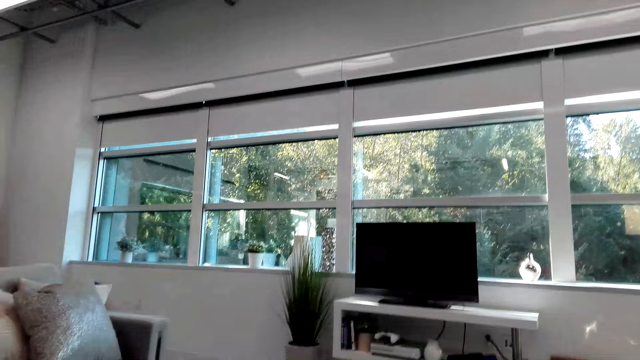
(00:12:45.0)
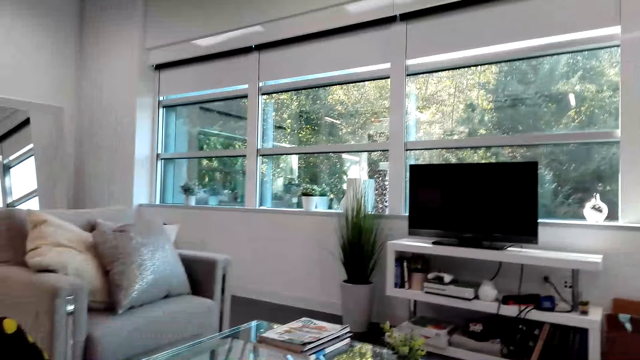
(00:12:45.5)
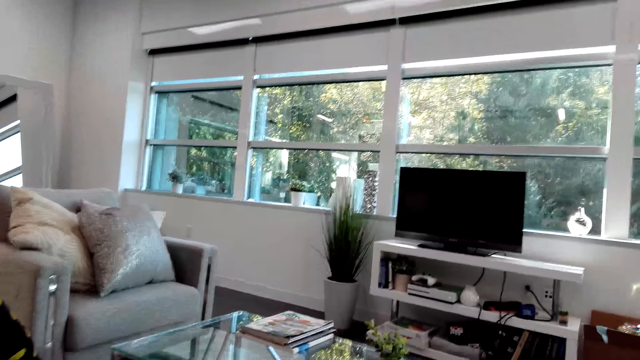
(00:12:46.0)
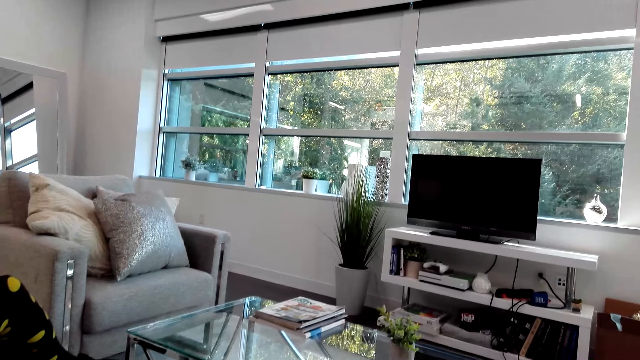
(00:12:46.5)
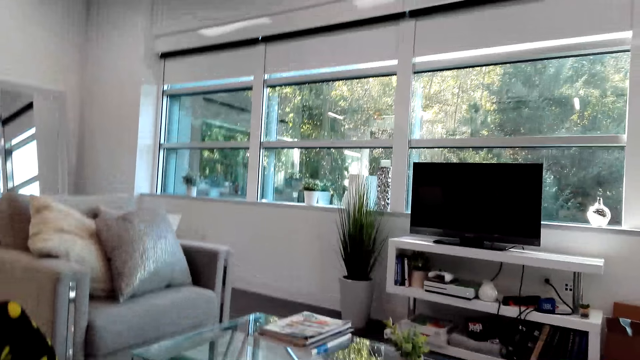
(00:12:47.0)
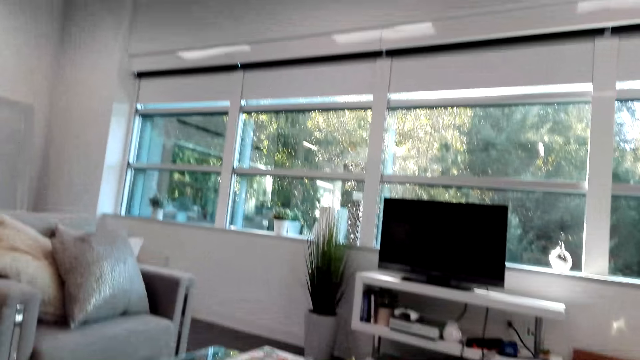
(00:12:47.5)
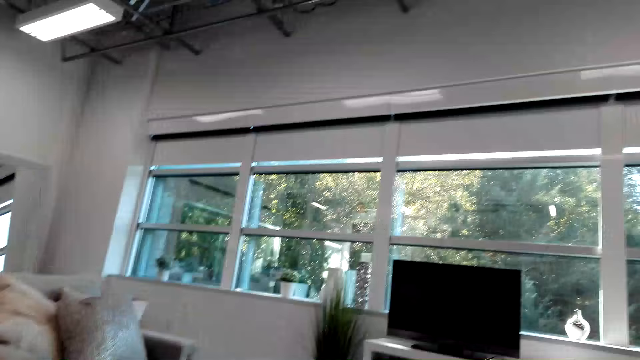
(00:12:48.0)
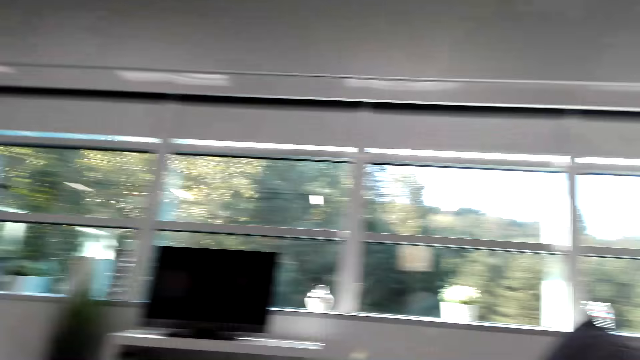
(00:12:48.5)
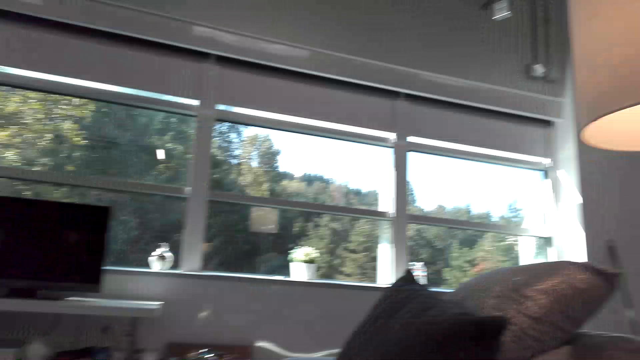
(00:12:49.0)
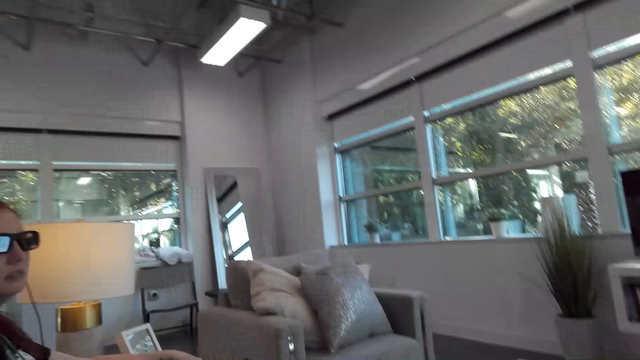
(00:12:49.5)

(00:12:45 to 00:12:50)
The camera wearer looks aside.

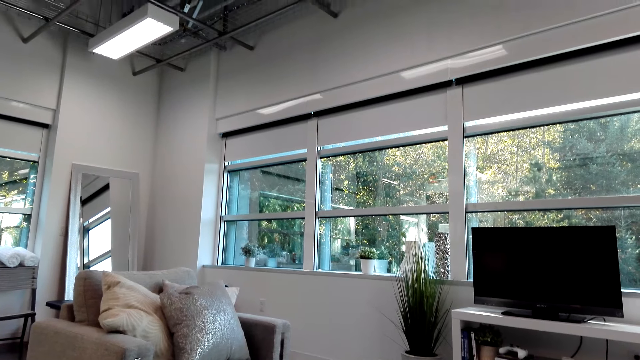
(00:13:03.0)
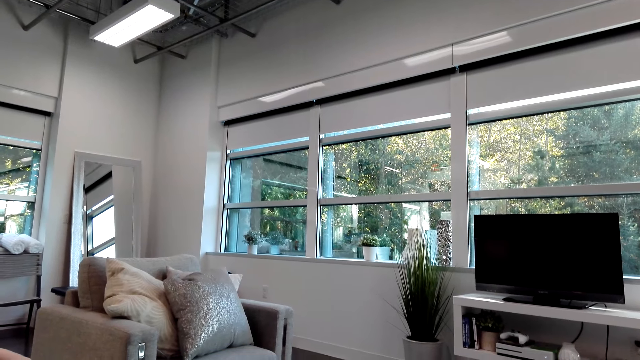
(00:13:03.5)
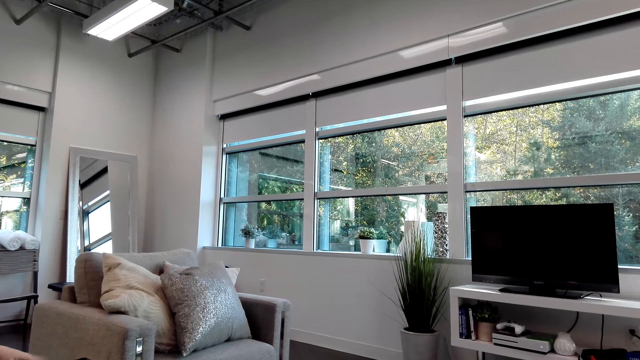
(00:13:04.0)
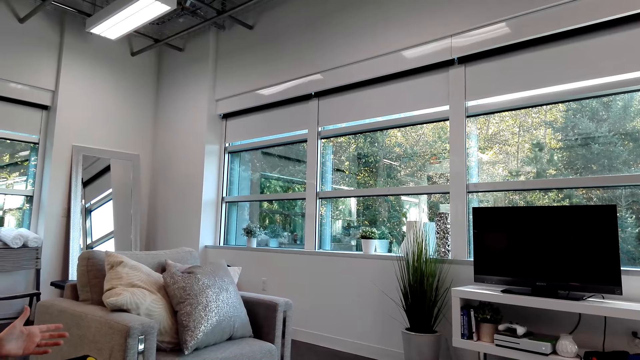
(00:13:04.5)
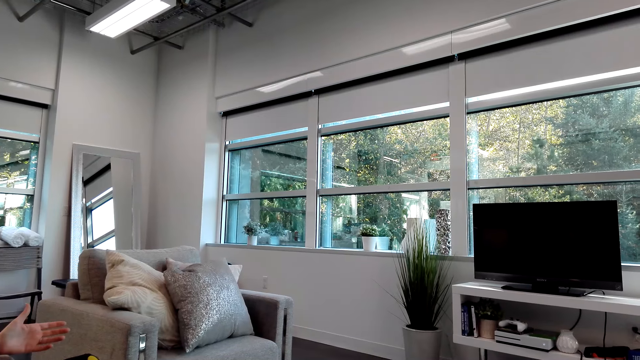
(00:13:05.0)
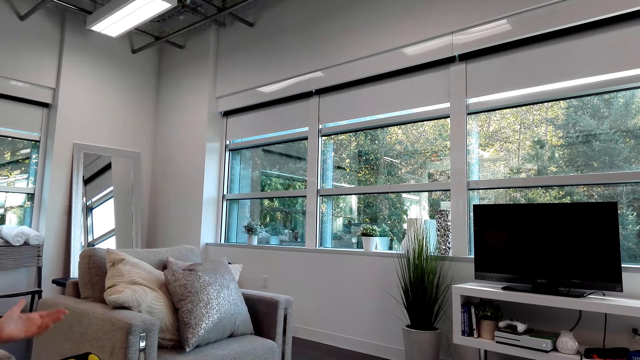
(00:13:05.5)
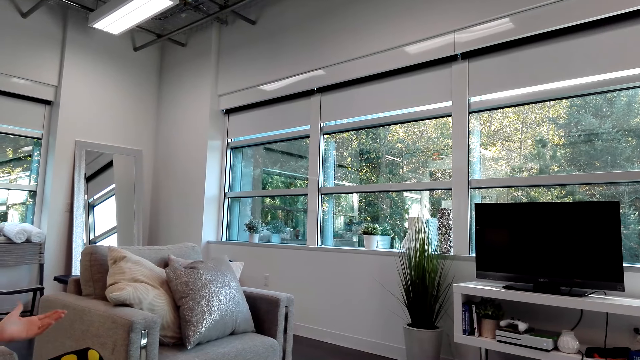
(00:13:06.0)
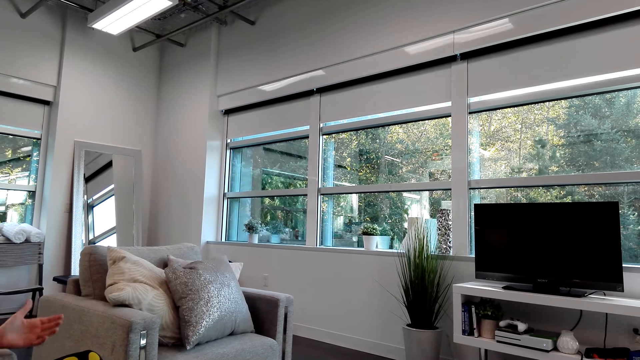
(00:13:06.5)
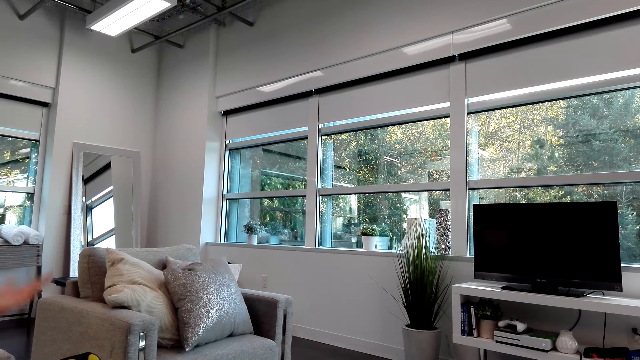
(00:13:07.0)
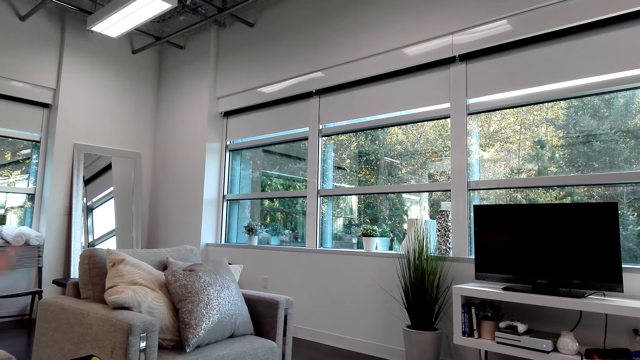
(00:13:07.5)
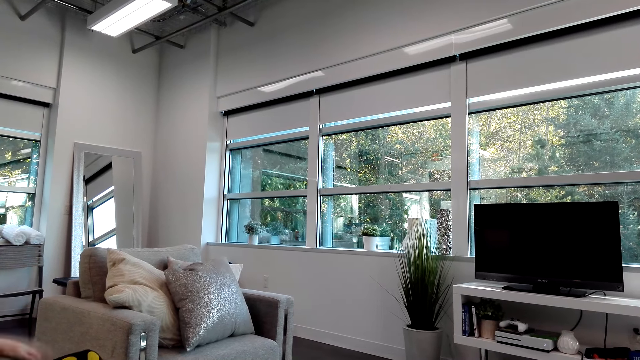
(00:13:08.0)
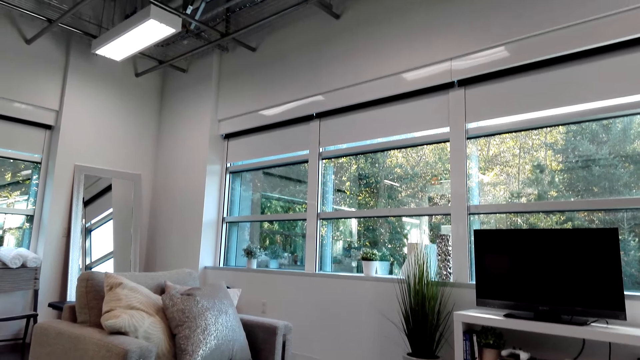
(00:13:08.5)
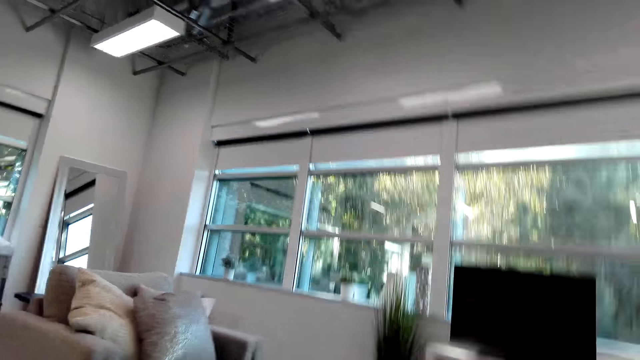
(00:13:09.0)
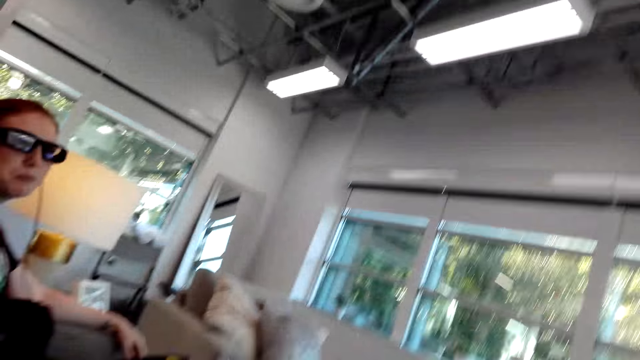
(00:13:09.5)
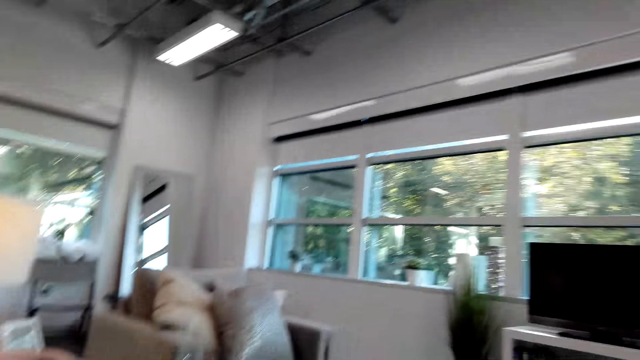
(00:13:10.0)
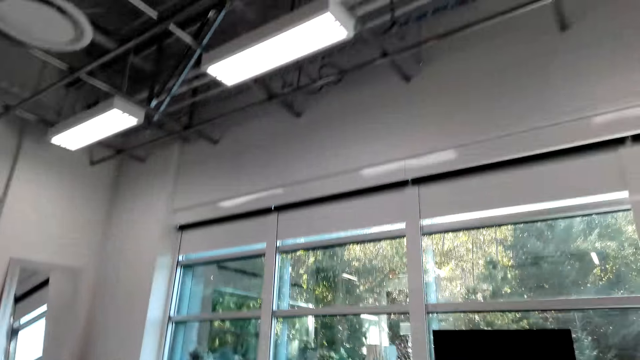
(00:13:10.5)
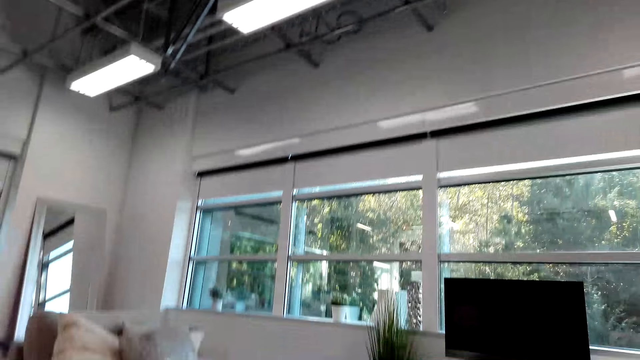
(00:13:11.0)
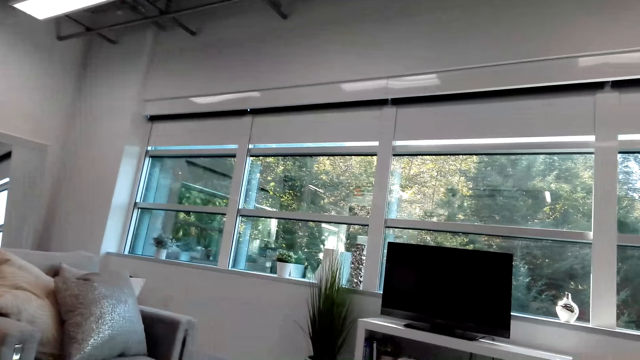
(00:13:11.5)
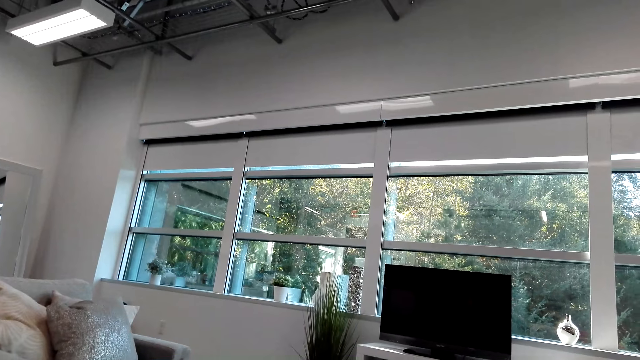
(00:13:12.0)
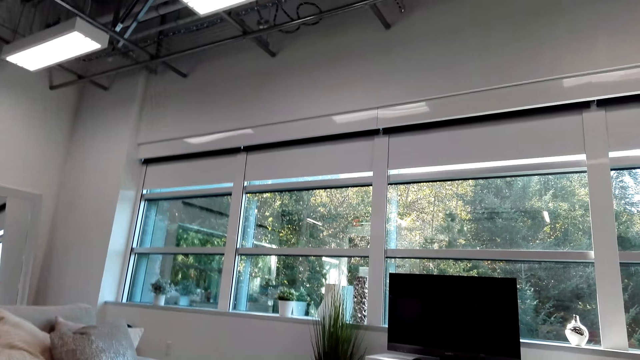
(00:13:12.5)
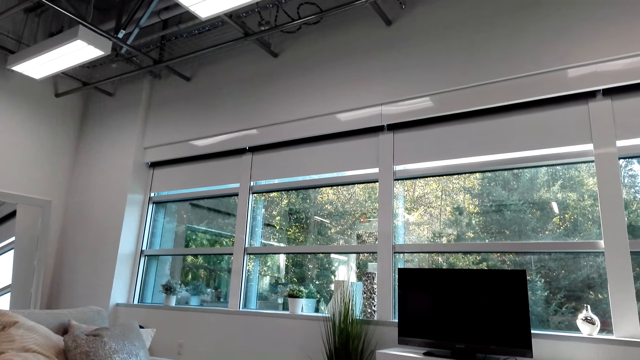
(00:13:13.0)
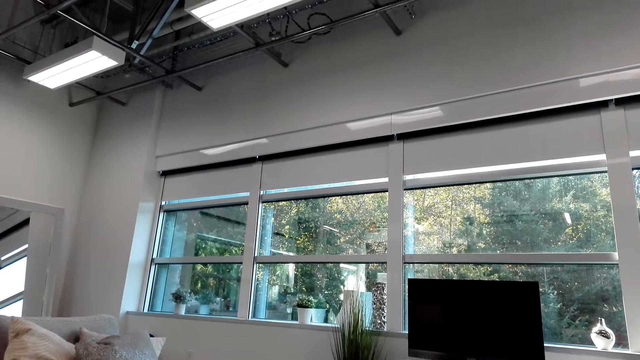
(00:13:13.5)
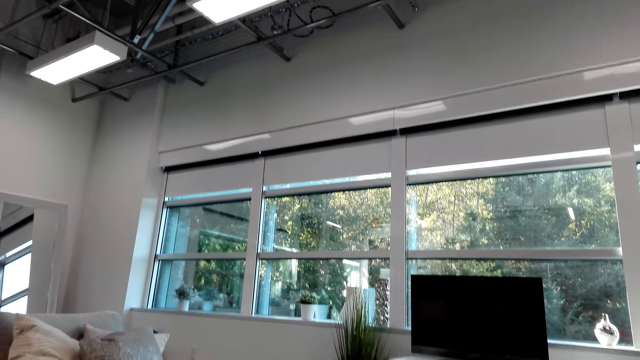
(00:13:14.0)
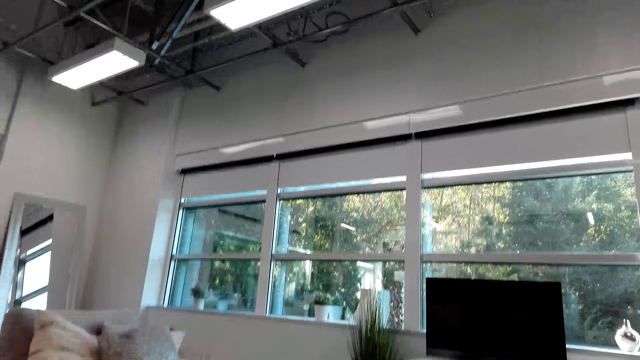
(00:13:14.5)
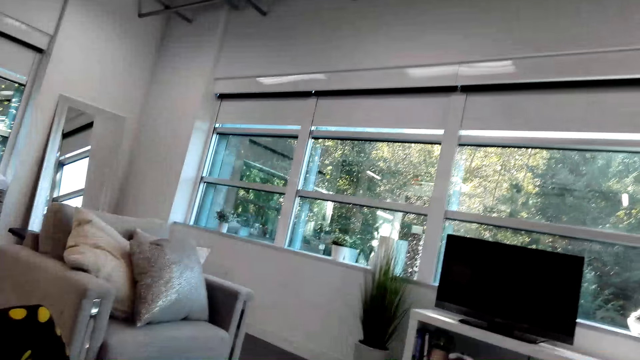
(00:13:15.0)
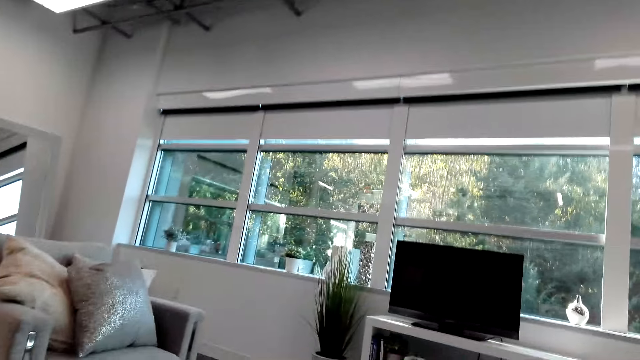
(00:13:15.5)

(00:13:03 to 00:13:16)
A person moves the left hand. The camera wearer looks at the person. They look aside.

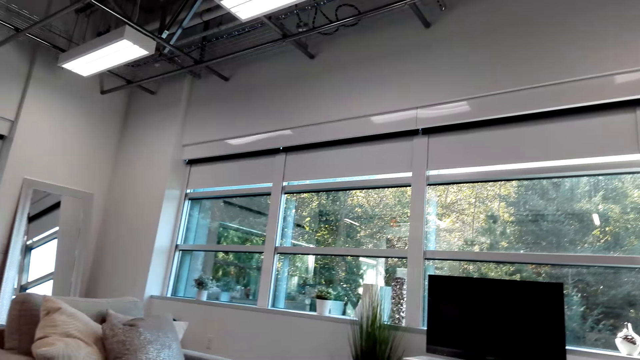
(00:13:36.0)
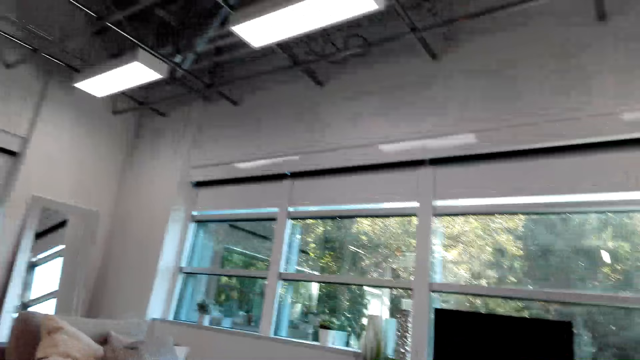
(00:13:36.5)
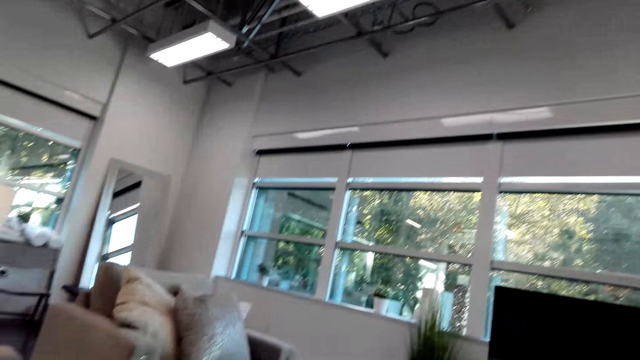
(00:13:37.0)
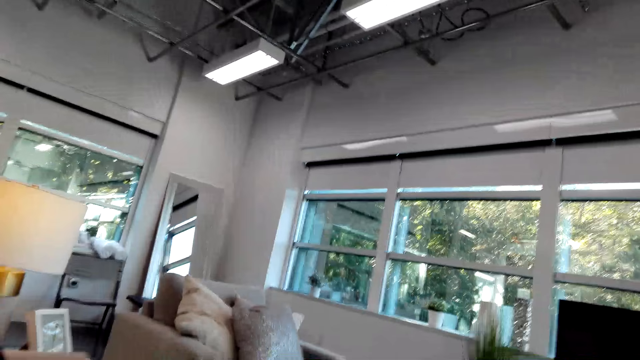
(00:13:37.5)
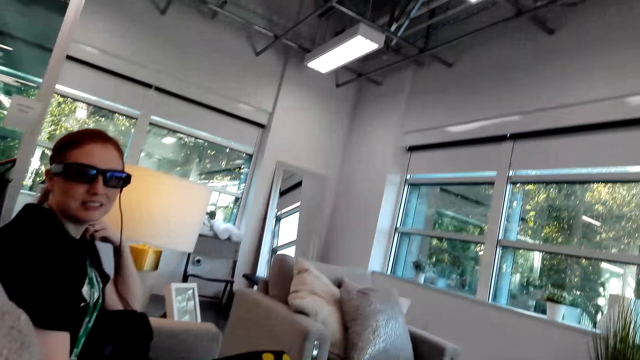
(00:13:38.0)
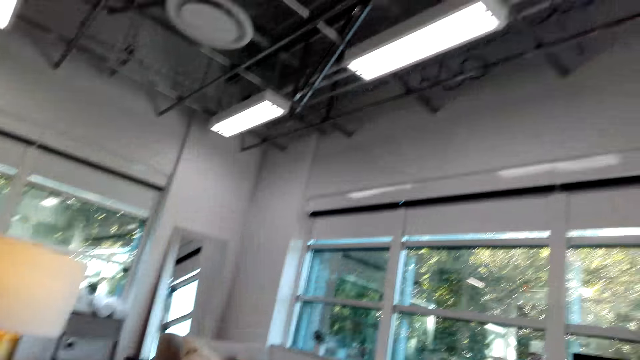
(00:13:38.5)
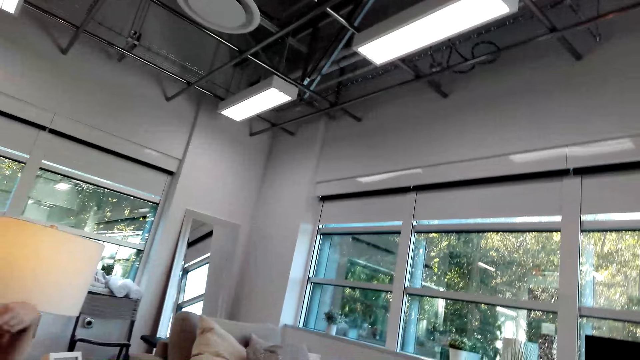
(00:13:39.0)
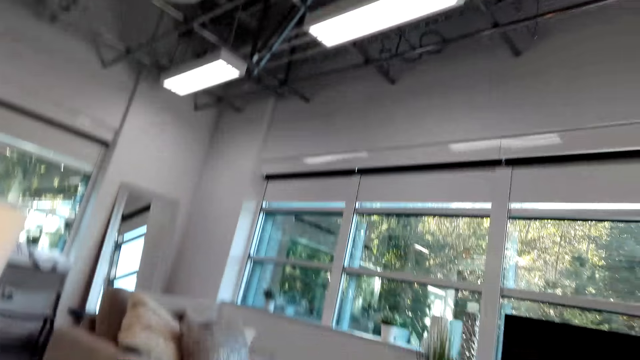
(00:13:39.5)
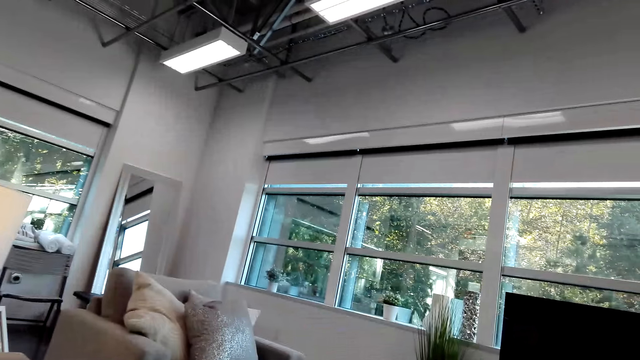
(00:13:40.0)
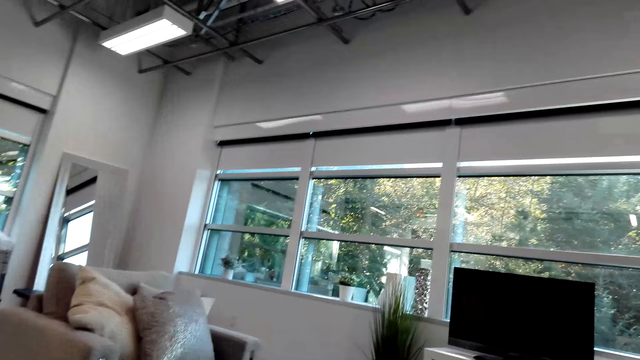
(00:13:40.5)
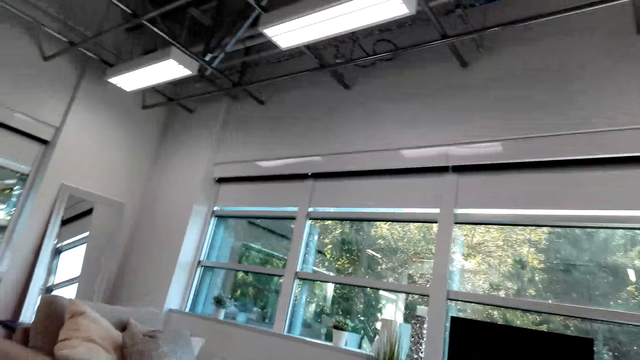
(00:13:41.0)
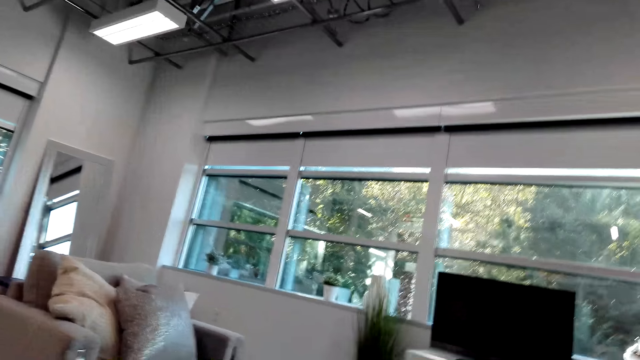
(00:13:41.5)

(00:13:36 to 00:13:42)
The camera wearer looks at a person.
